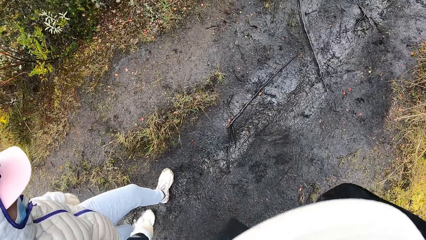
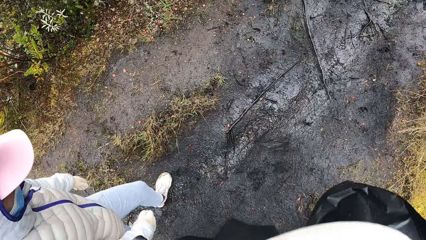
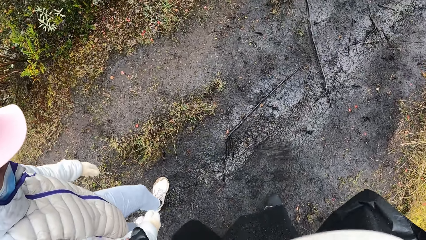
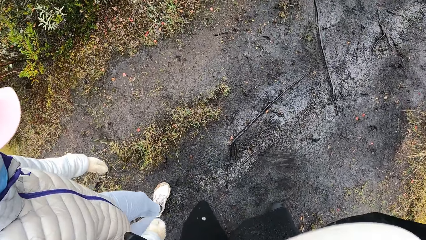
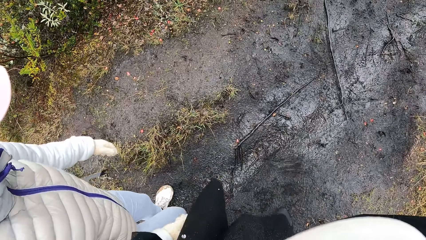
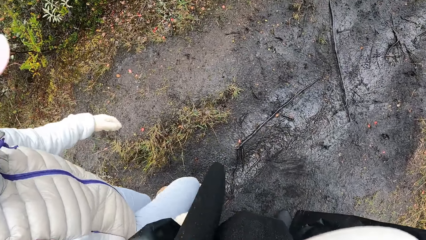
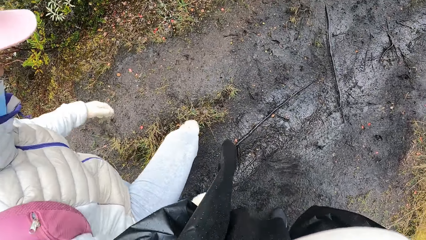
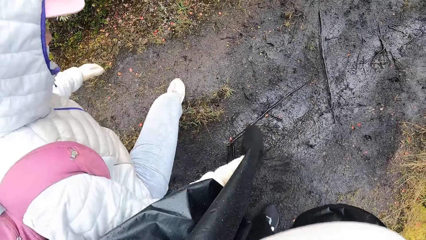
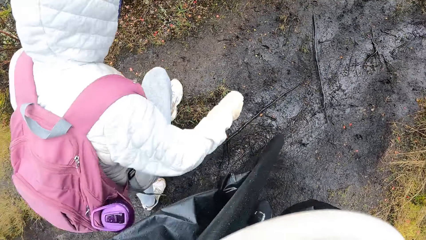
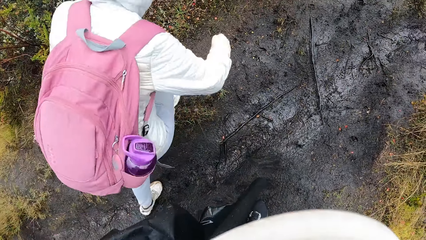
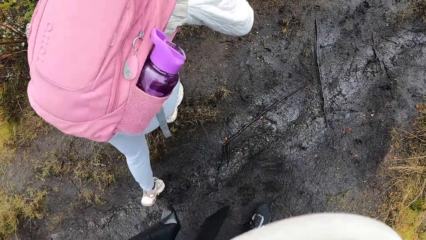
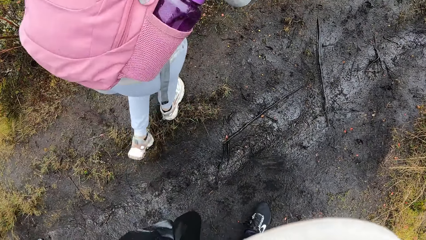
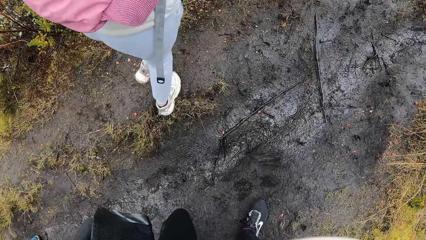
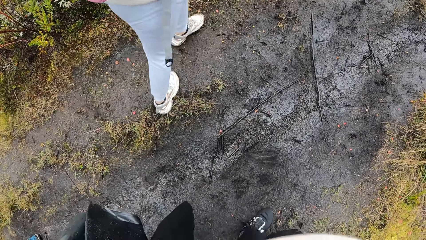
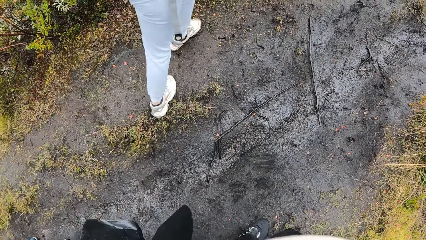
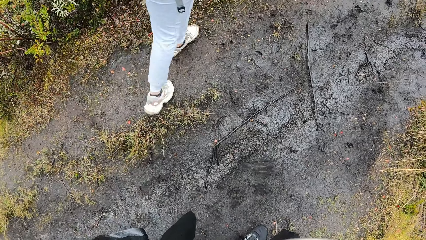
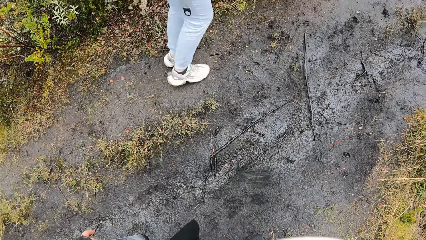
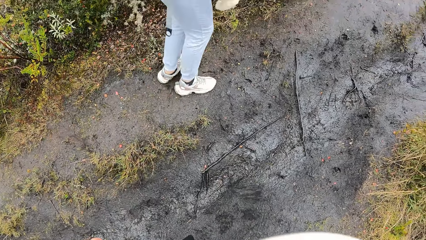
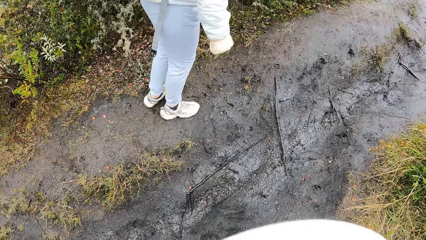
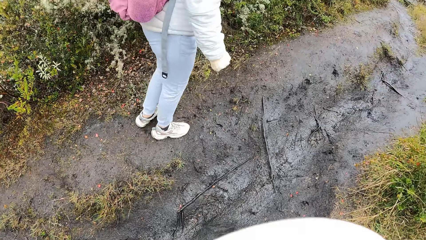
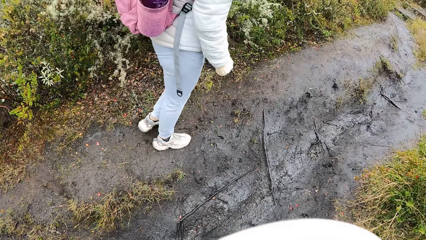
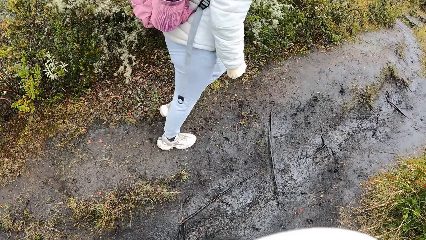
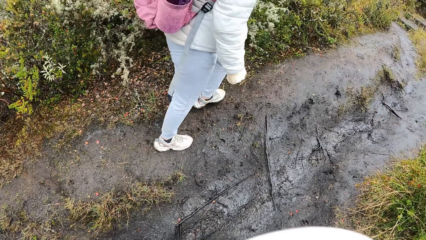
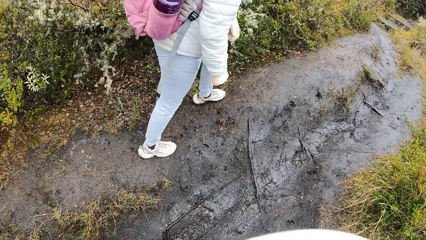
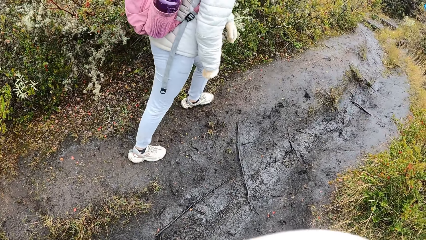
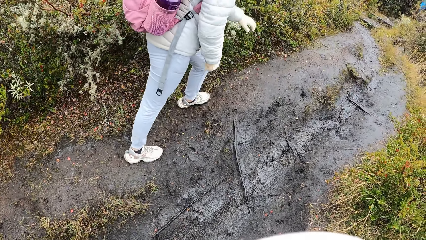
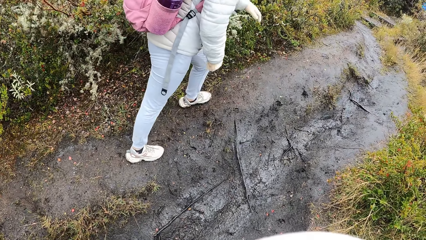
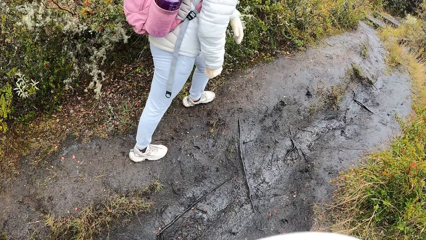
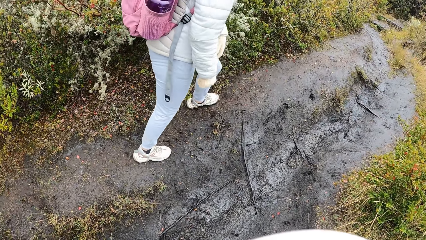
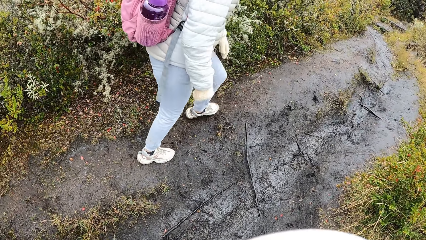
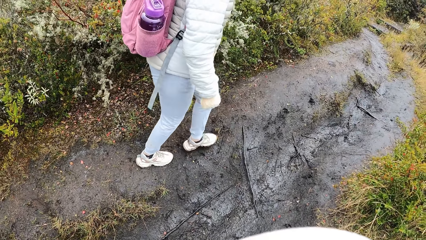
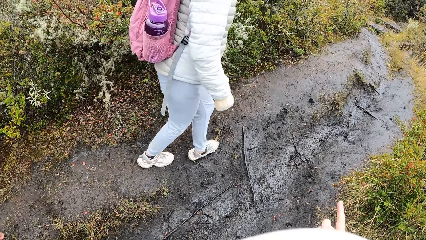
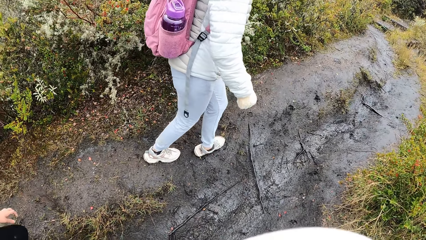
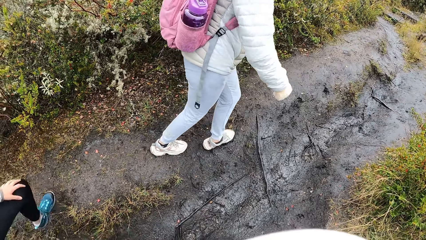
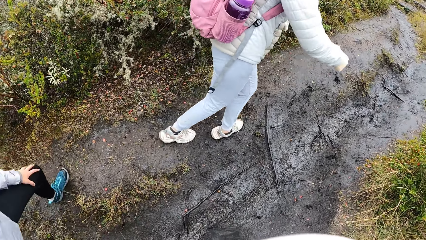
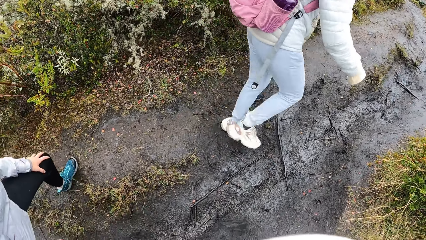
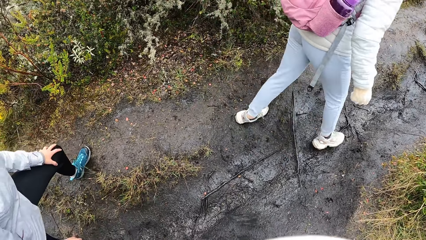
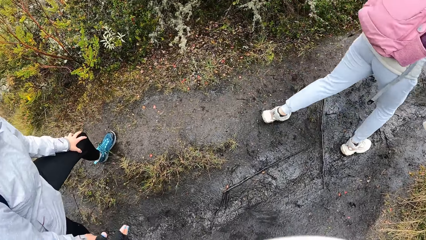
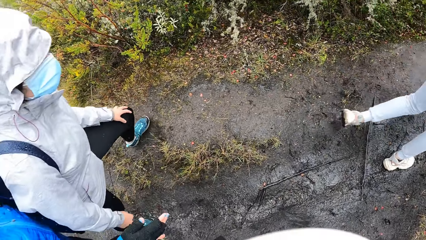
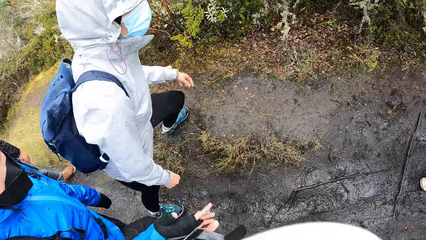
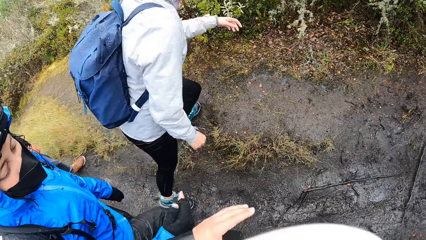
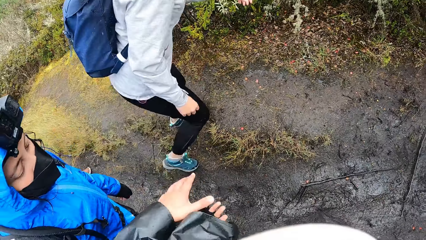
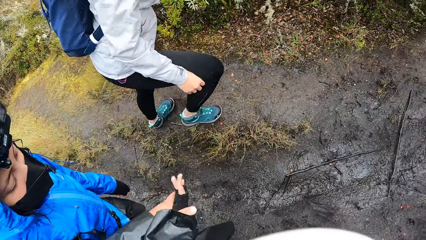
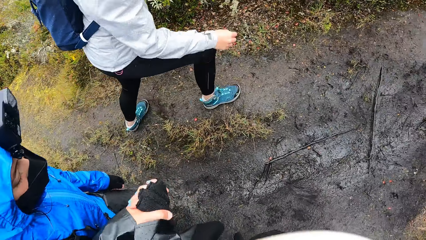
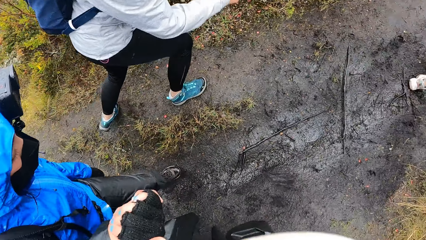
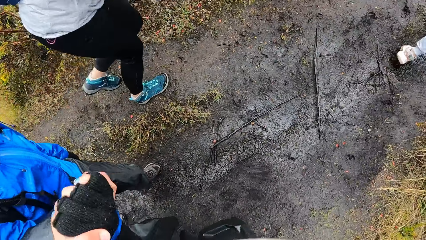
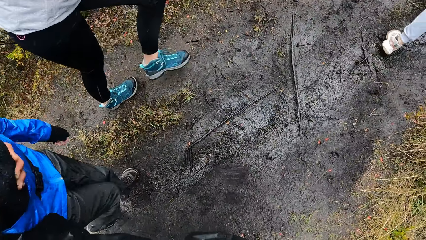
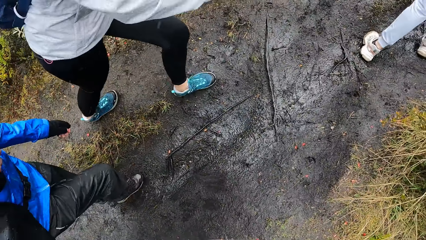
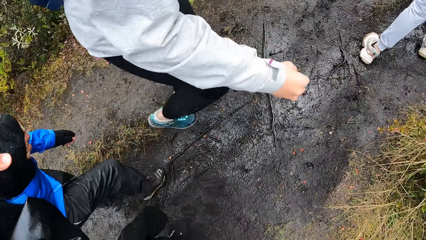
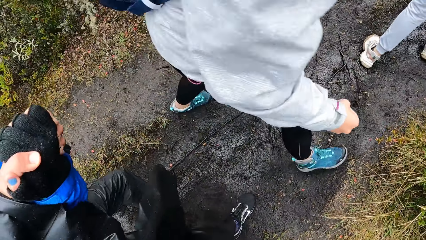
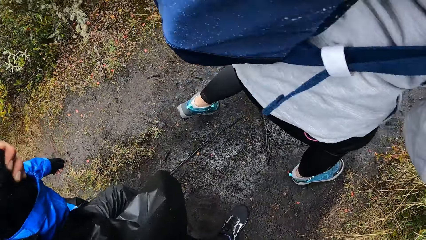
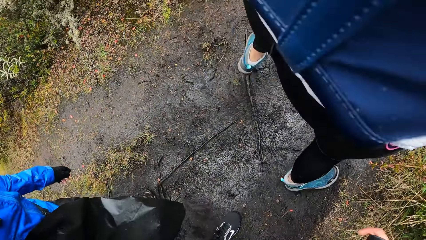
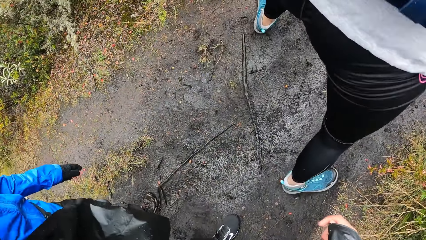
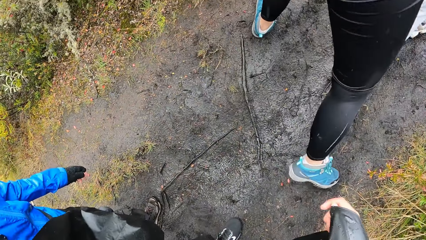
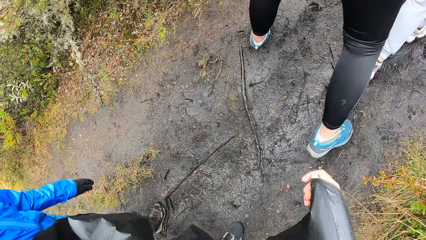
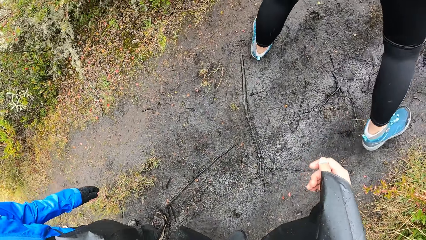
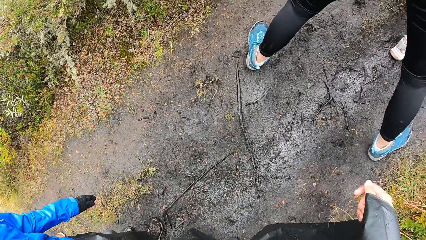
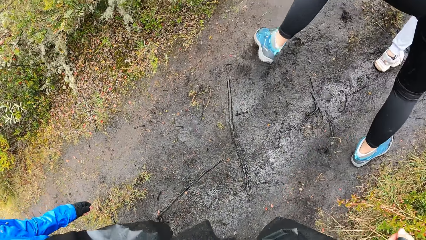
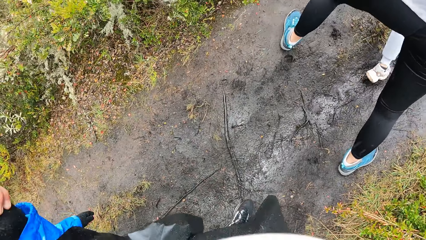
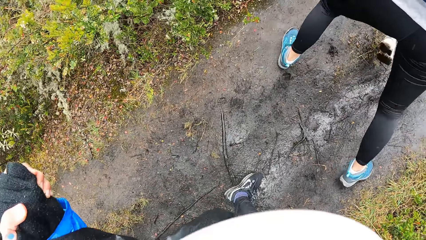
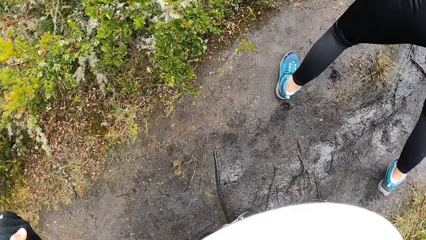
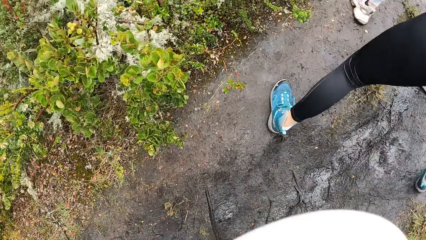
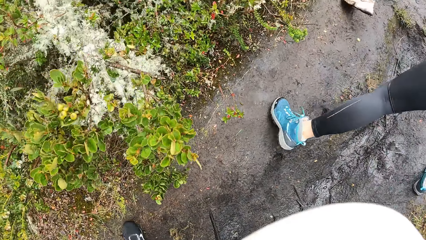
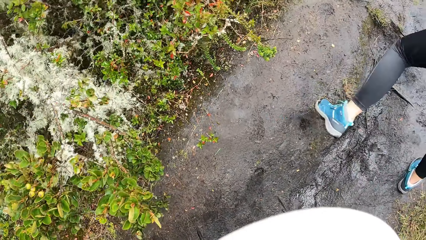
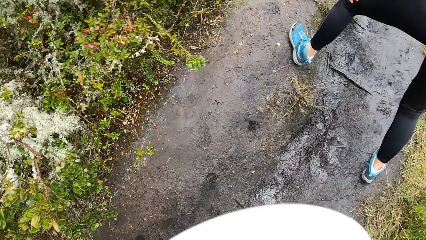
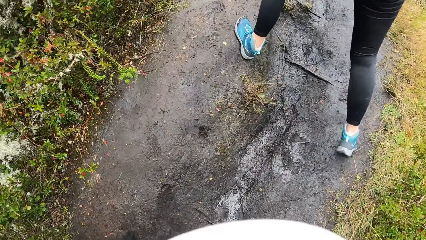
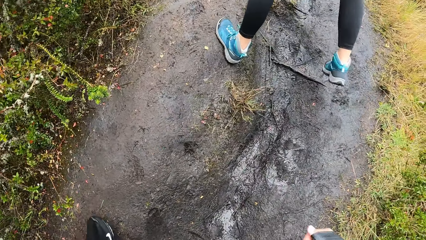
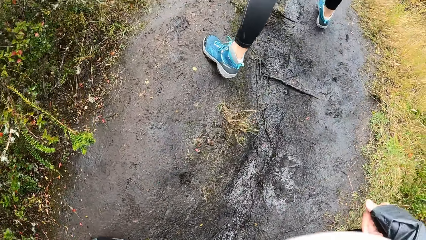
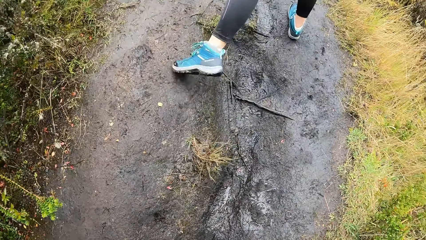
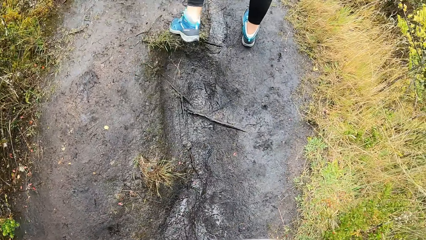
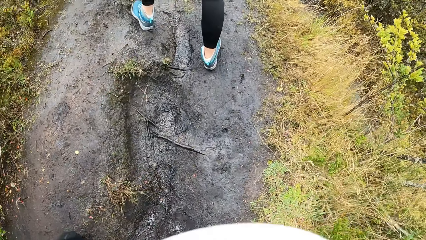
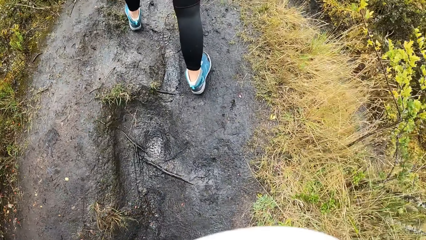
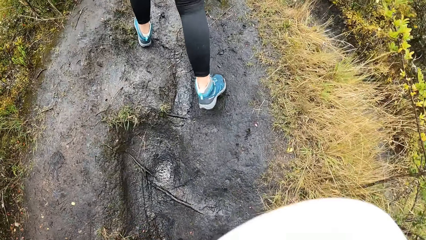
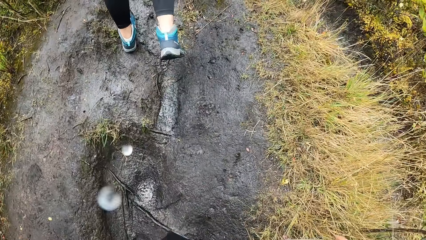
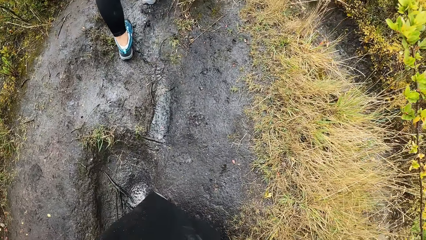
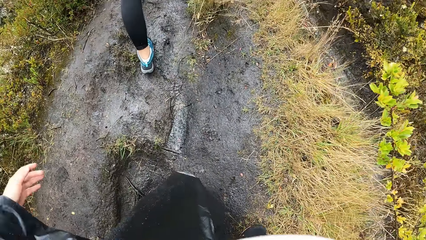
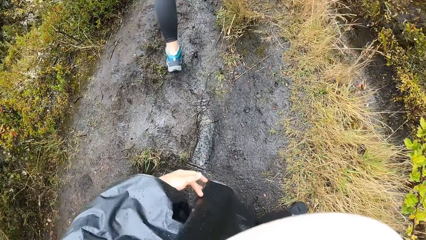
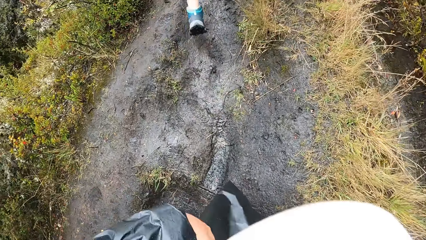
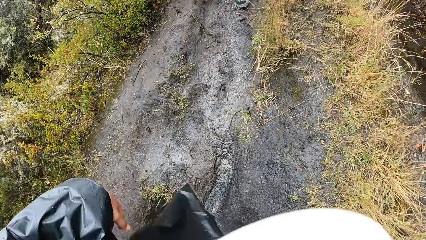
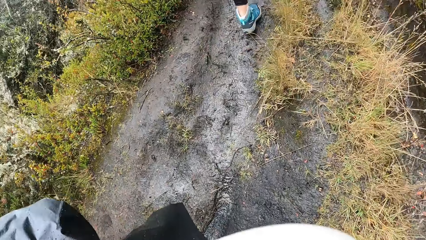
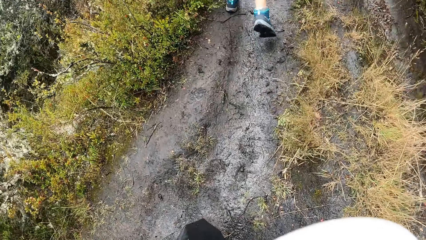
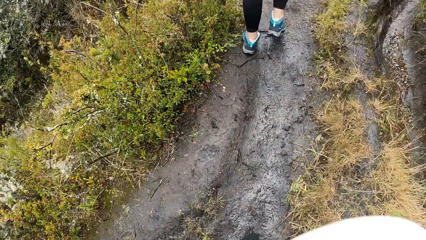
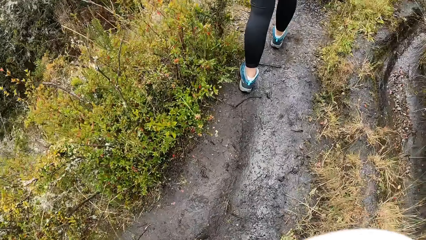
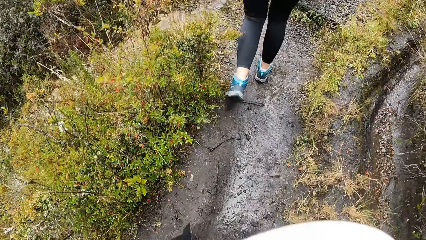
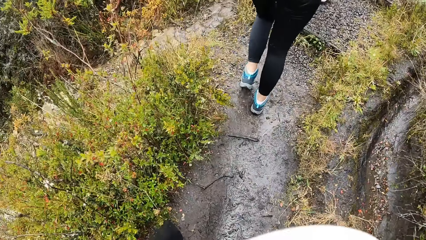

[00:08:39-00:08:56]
A lady walks around the field. The camera wearer interacts with a woman and another woman. They walk around the field. They walk up the mountain with the group of people. Another lady walks around the field.
